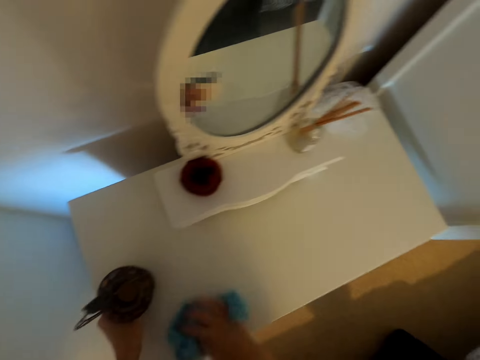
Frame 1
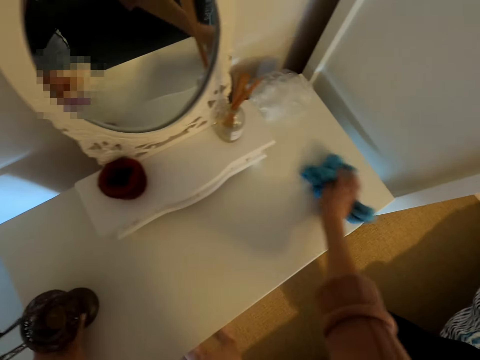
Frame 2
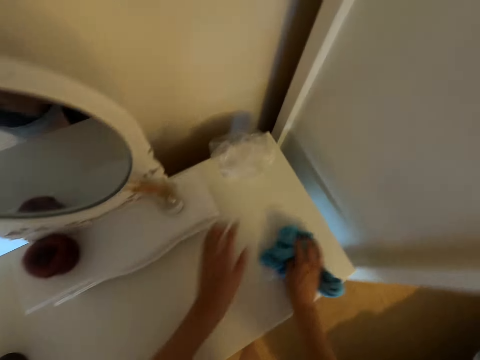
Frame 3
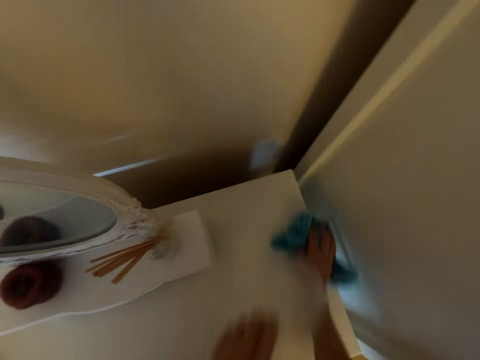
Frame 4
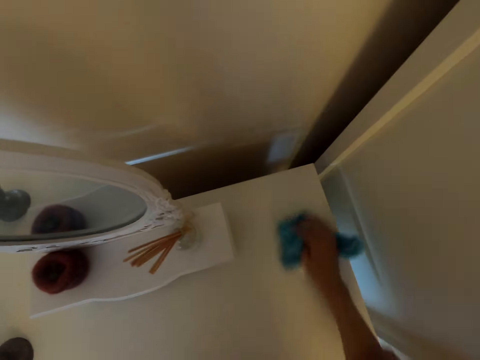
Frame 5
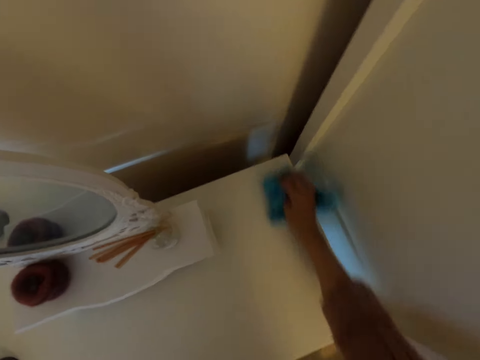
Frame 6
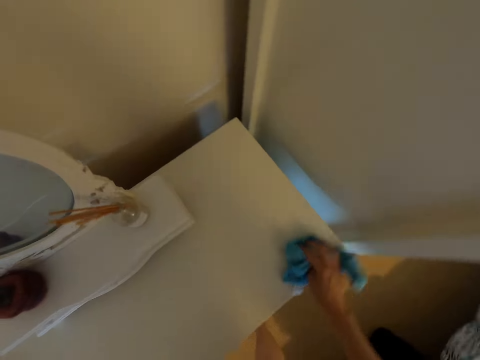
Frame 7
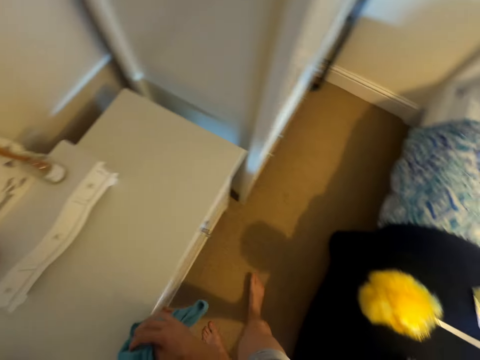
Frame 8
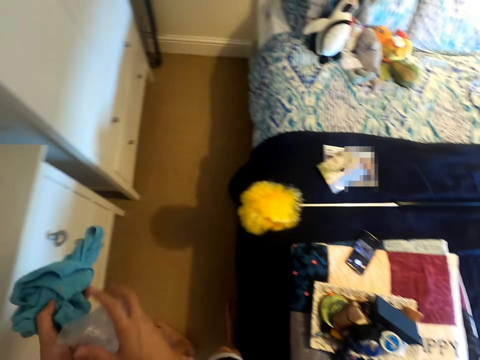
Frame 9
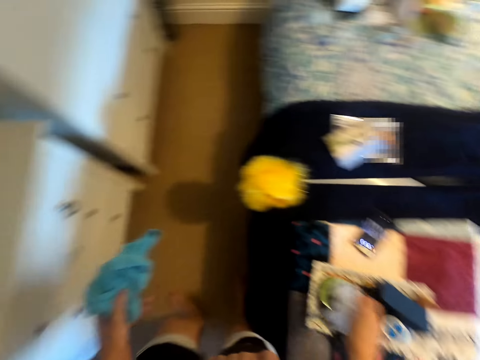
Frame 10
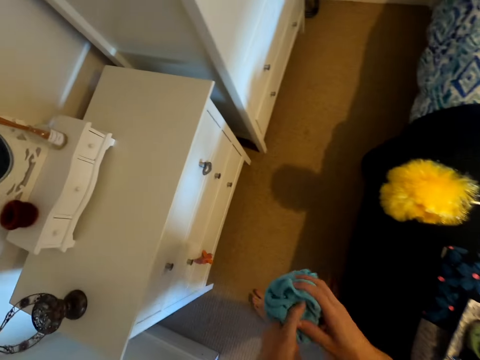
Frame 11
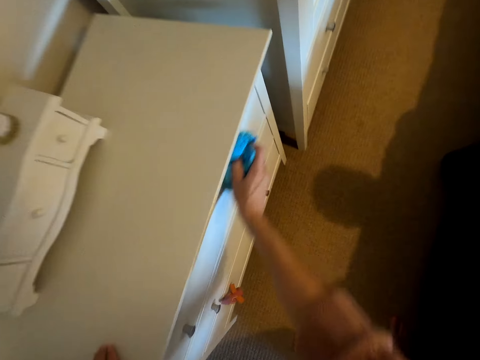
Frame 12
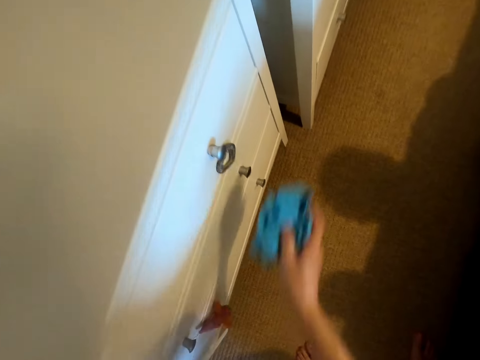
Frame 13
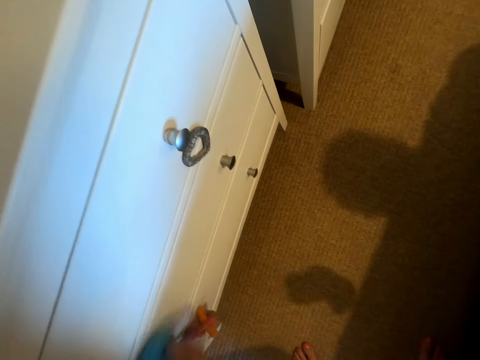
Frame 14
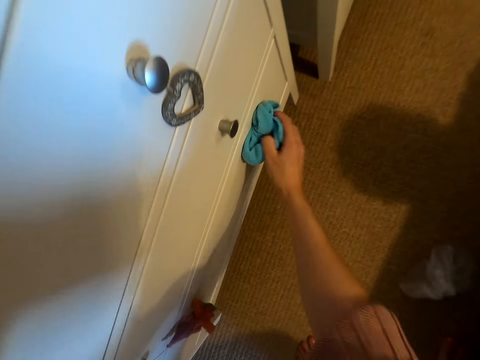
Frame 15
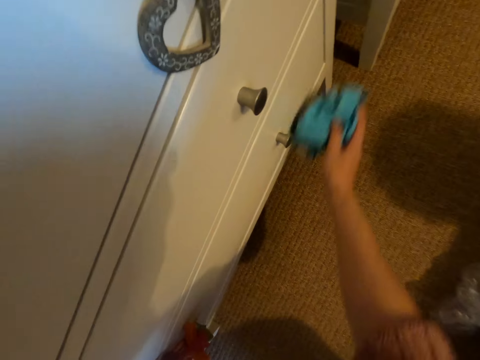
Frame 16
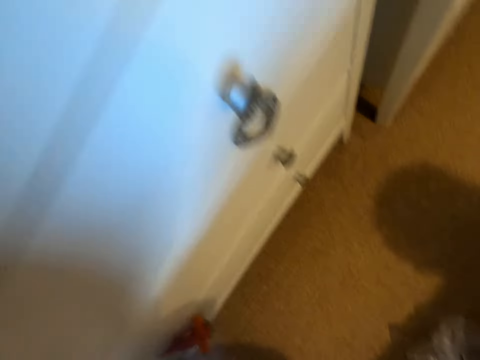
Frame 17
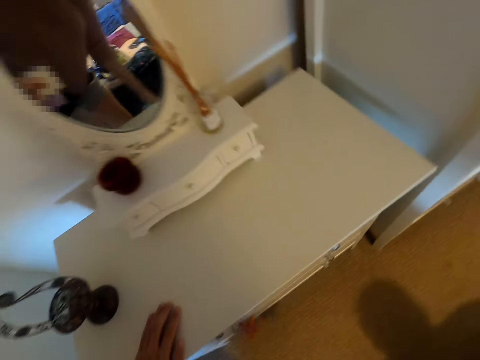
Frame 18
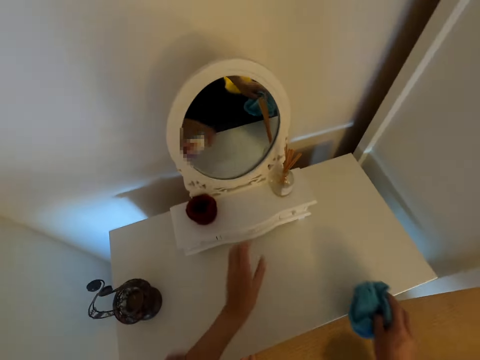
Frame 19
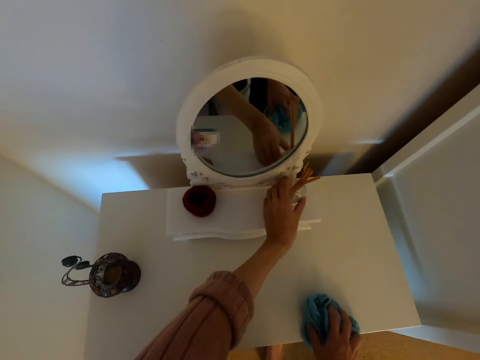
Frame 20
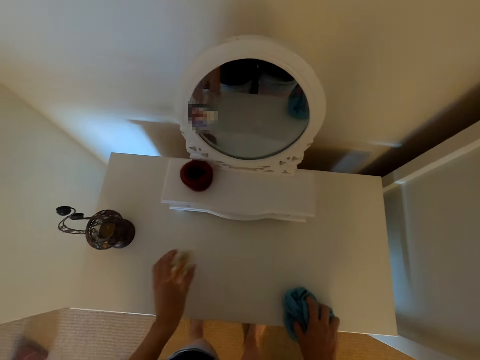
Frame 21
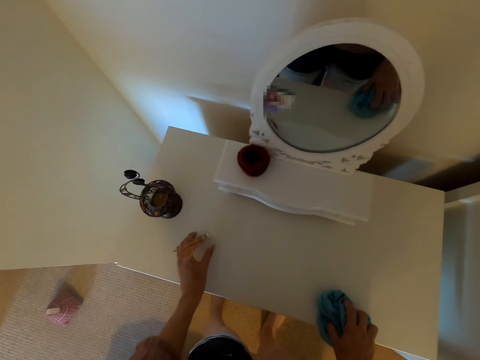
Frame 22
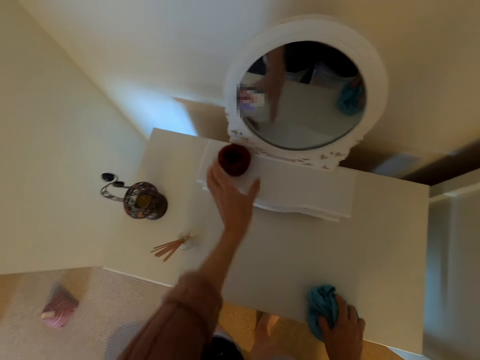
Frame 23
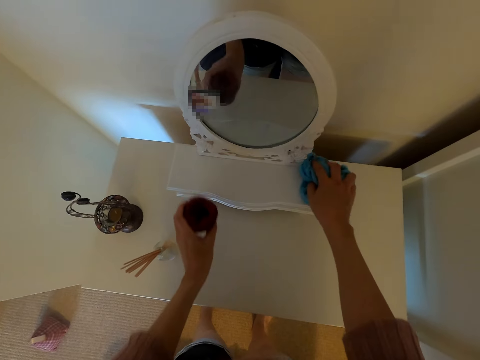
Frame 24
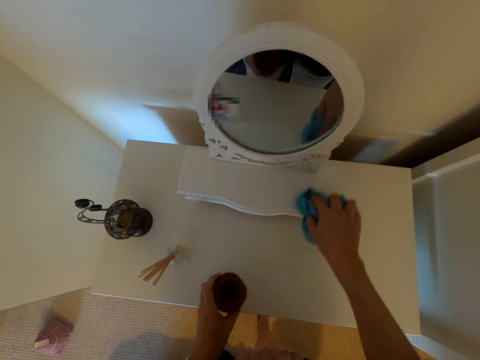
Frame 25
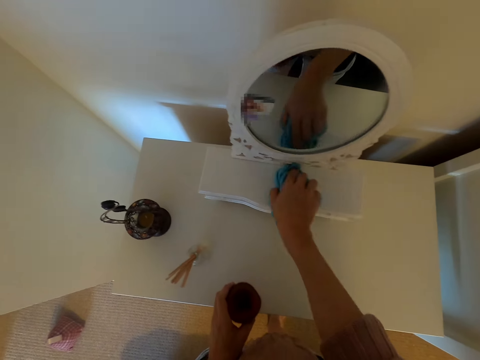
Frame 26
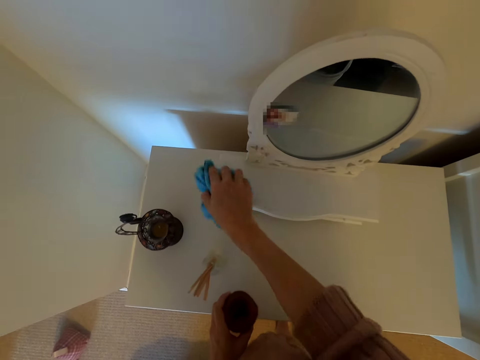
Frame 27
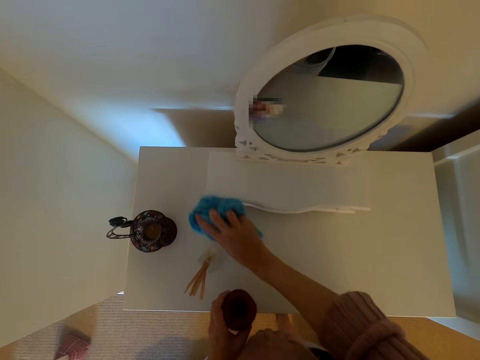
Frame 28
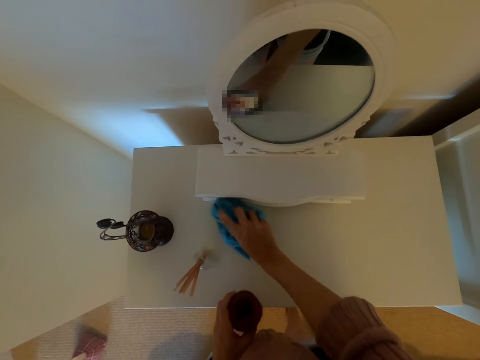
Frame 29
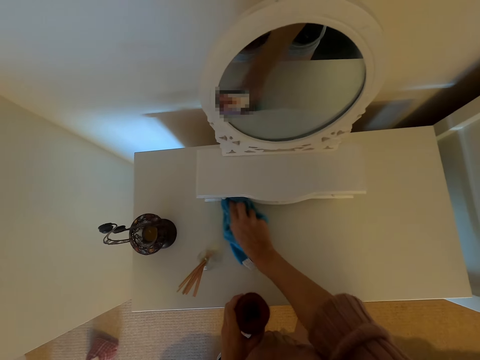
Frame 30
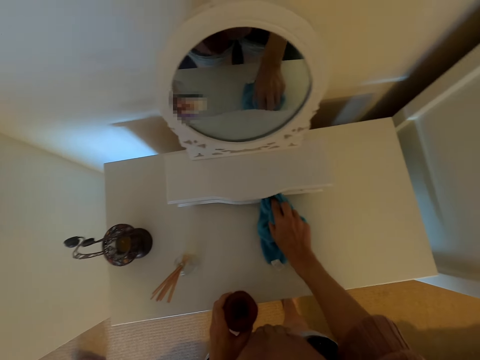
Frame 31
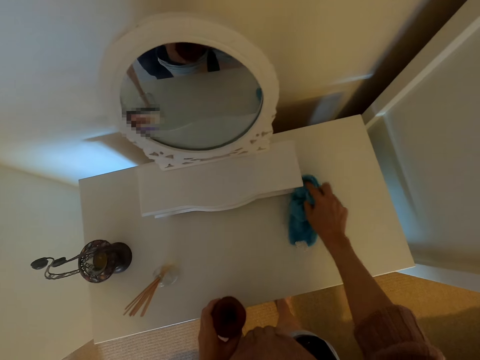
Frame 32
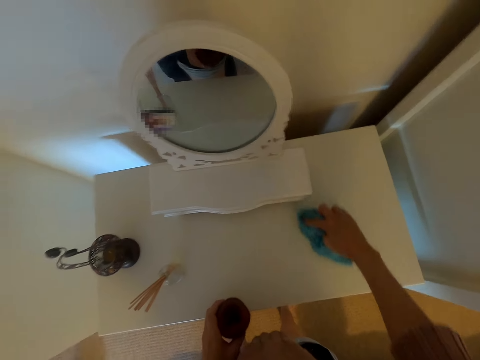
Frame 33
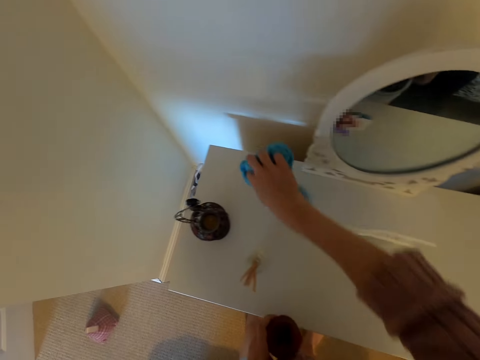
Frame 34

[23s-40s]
The camera wearer picks up something. They wipe the dressing table with a wiping cloth. They wipe the dressing table again. They place something on the bed. They wipe the dressing table with the wiping cloth. They move something on the dressing table. They wipe the dressing table with the wiping cloth. They wipe the dressing mirror.

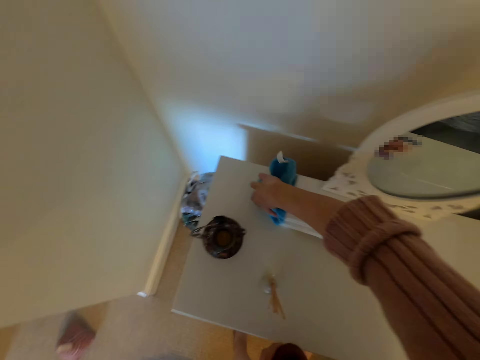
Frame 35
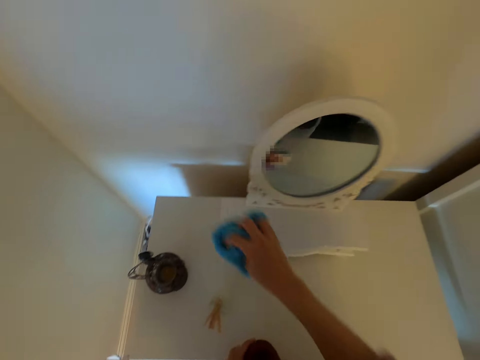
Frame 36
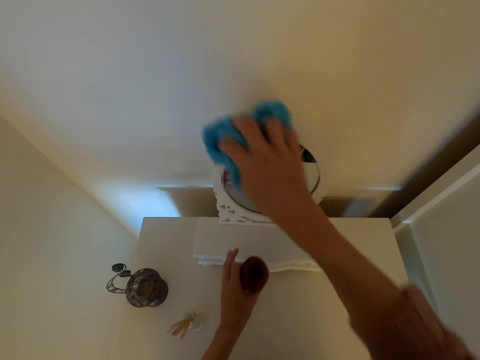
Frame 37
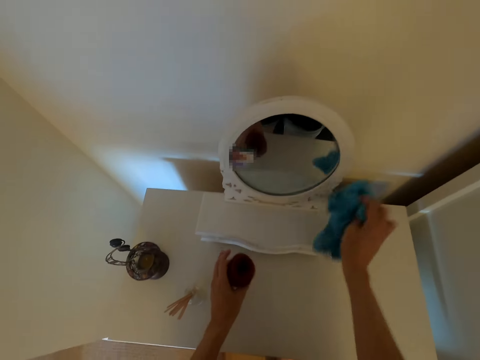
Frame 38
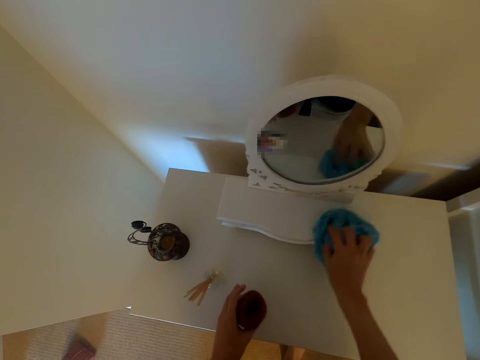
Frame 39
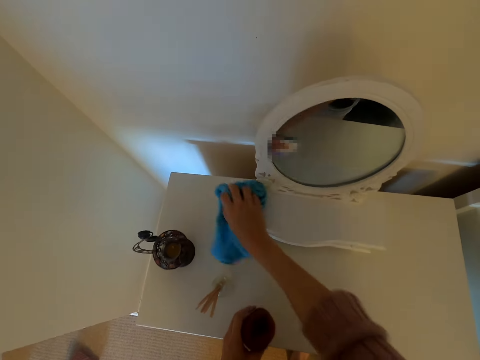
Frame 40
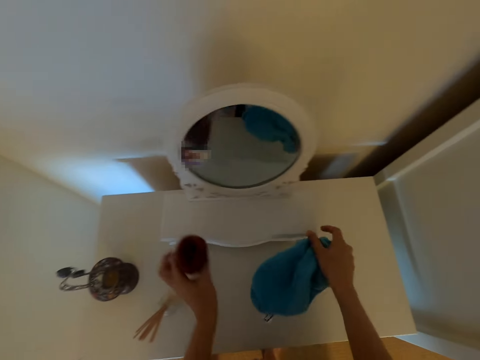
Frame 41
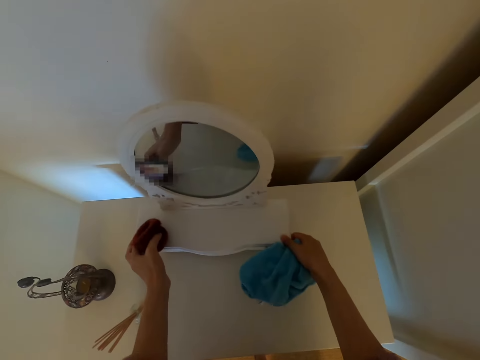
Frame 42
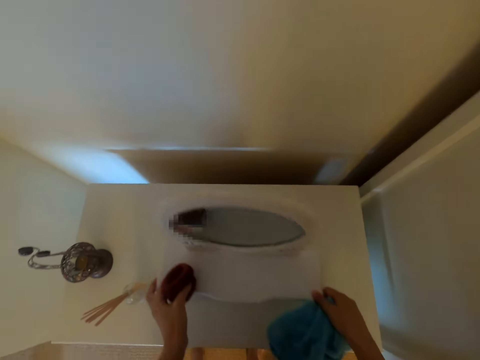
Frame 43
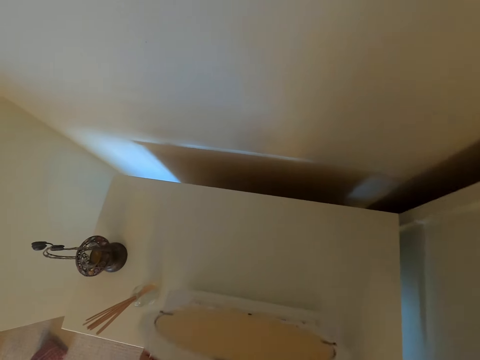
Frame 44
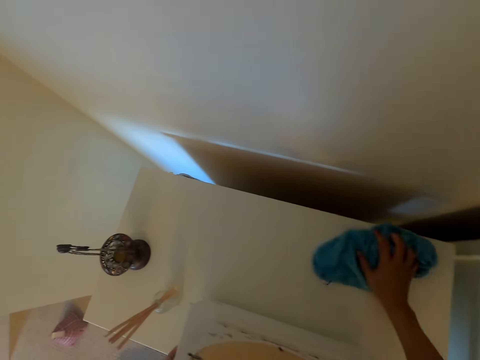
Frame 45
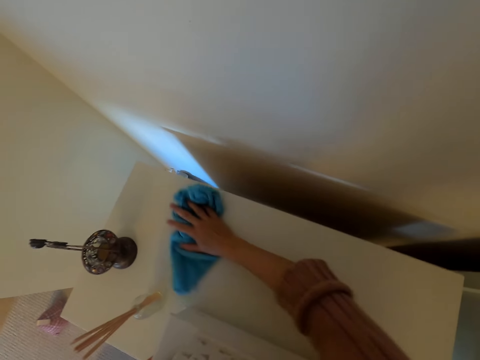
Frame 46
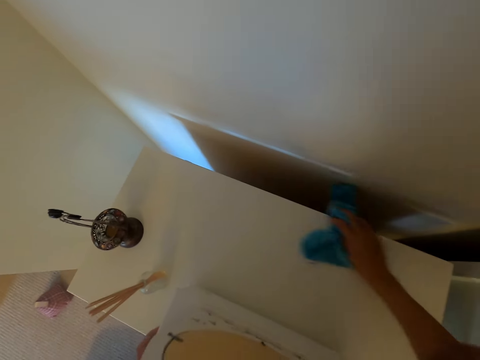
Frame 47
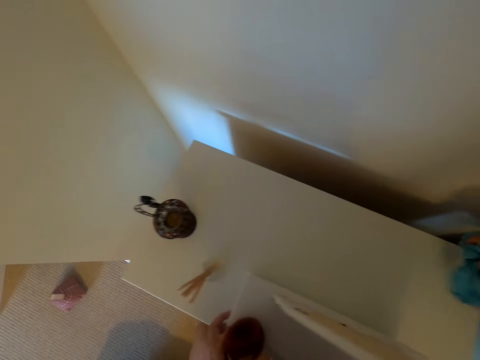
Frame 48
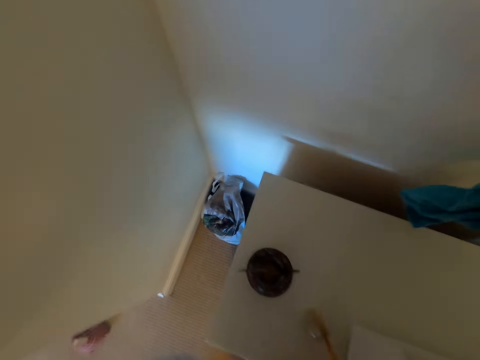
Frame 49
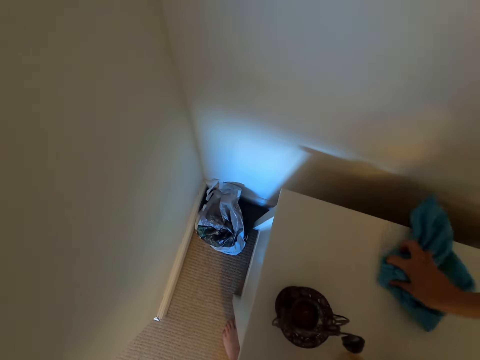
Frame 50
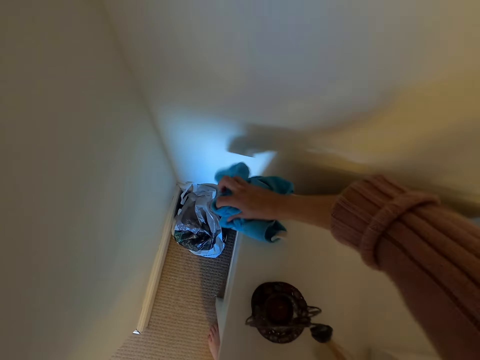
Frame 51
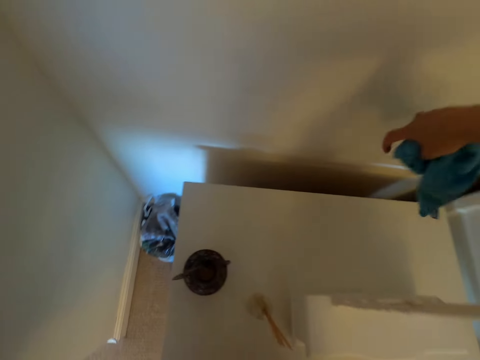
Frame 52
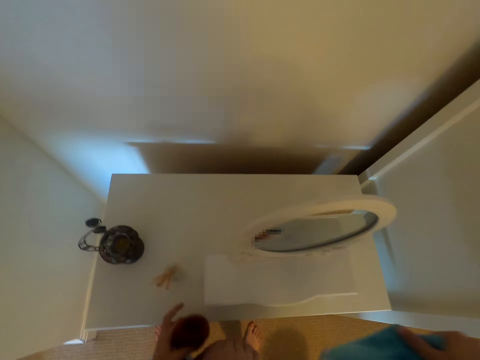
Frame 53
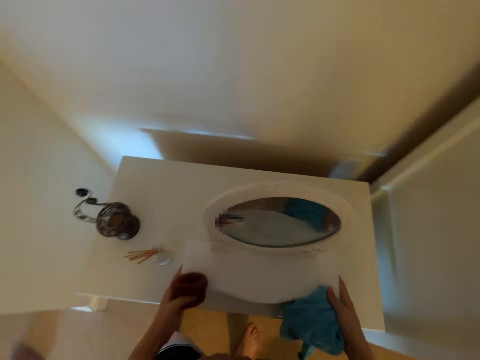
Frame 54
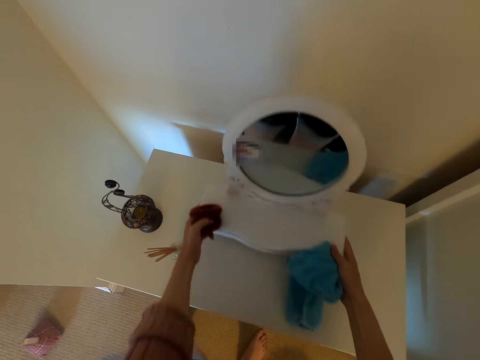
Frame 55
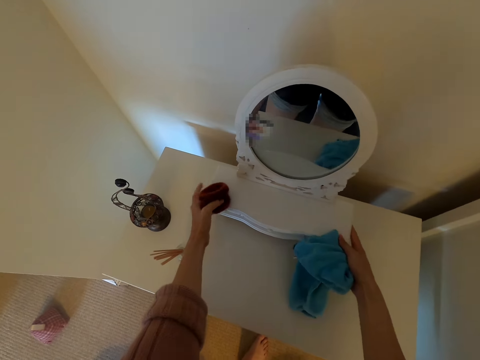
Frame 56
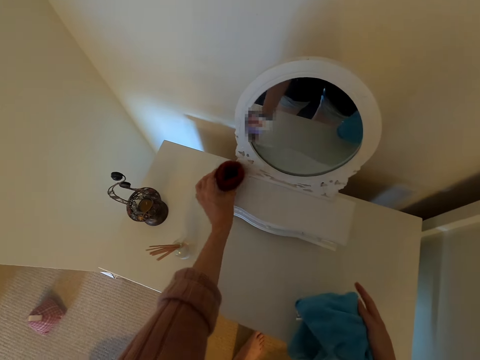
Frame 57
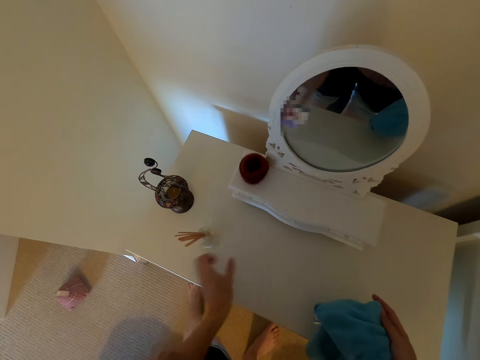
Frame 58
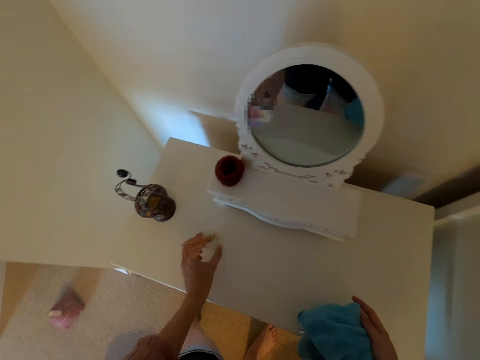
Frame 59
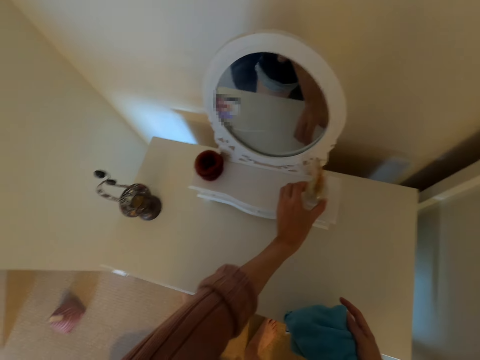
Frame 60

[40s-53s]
The camera wearer moves a mirror on the dressing table. They wipe the dressing table with a wiping cloth. They move the mirror on the table. They place something on the mirror.
